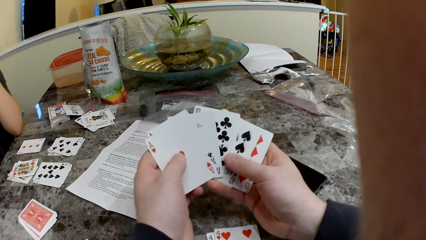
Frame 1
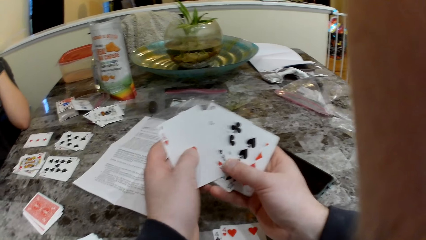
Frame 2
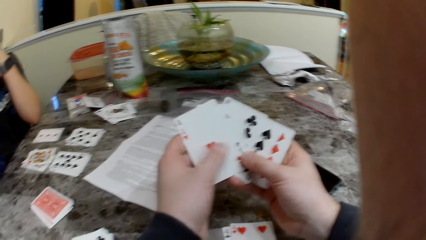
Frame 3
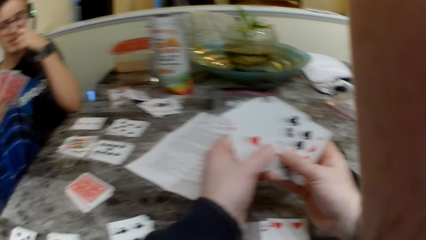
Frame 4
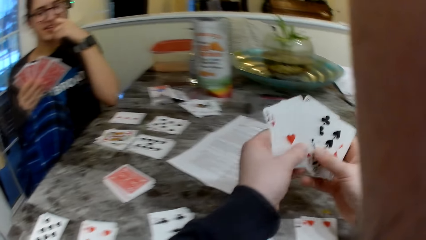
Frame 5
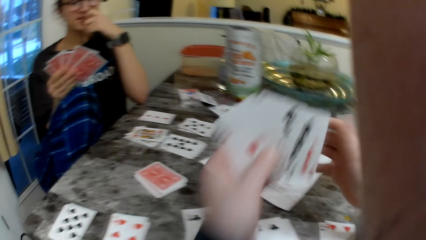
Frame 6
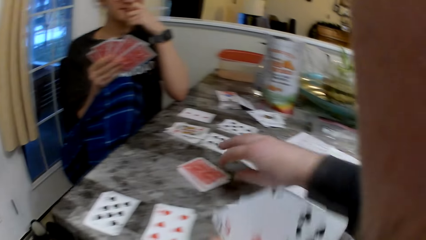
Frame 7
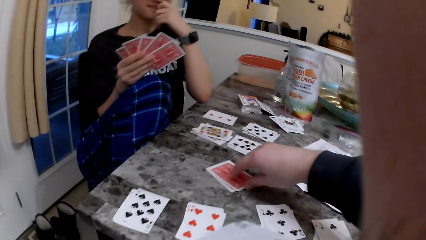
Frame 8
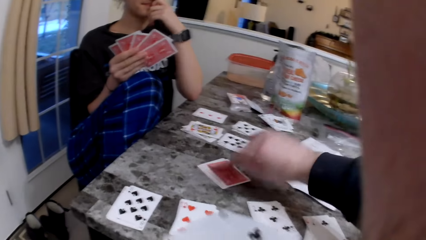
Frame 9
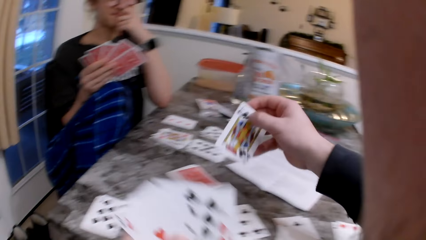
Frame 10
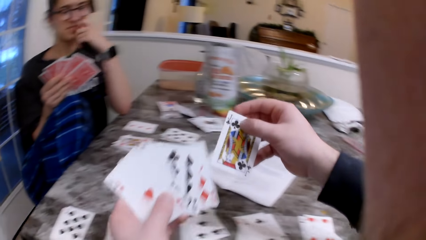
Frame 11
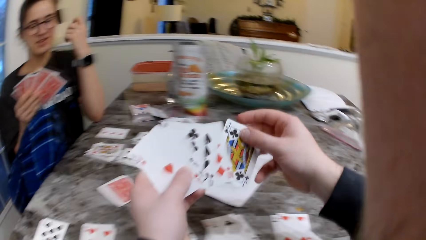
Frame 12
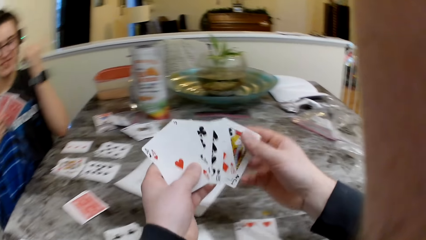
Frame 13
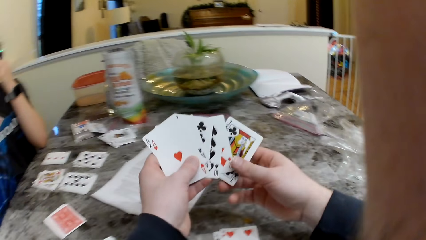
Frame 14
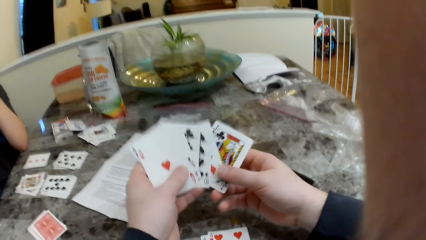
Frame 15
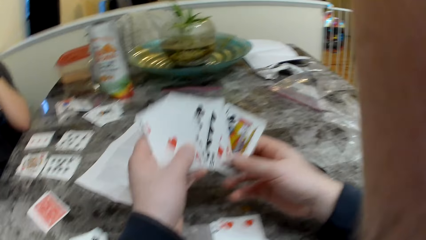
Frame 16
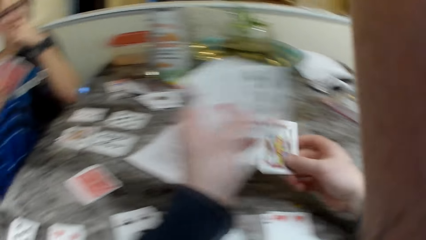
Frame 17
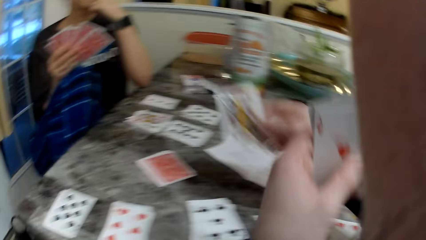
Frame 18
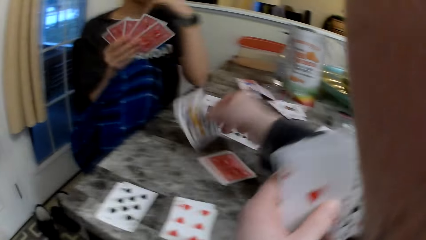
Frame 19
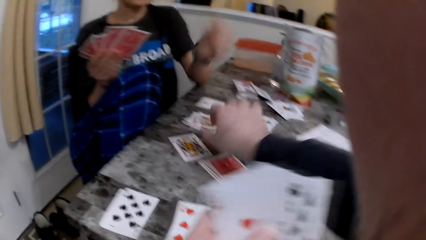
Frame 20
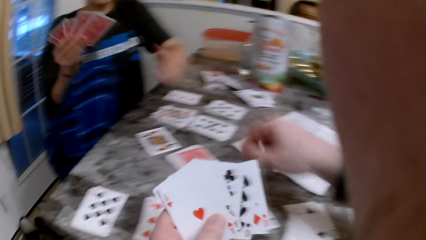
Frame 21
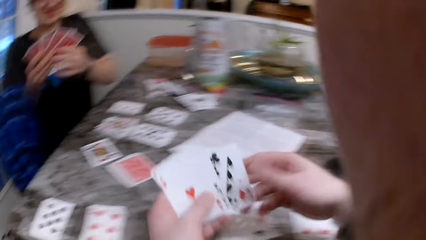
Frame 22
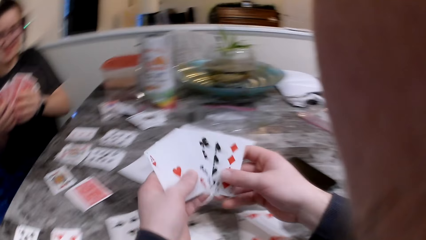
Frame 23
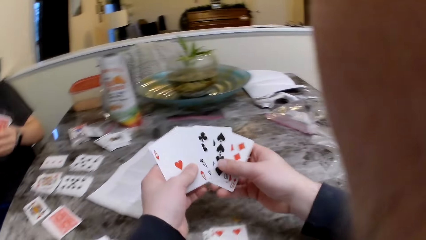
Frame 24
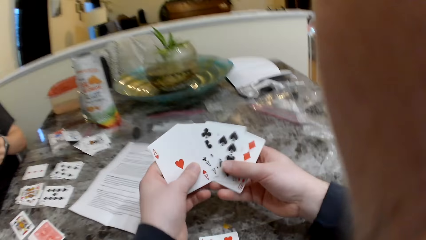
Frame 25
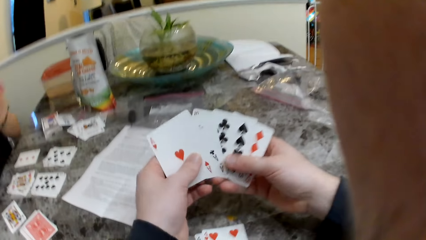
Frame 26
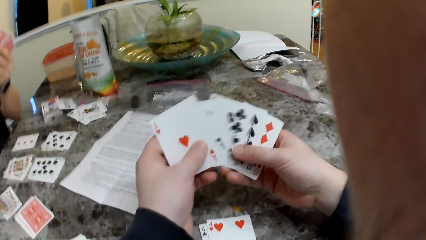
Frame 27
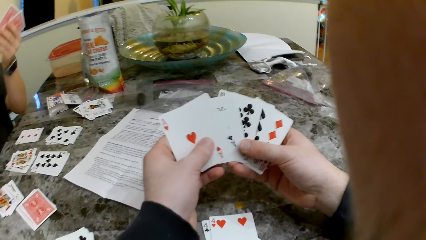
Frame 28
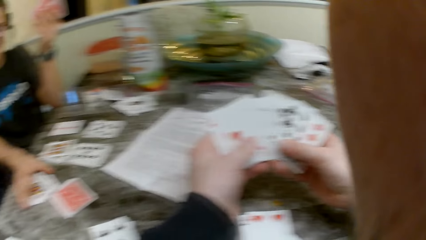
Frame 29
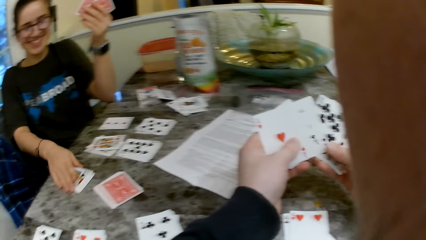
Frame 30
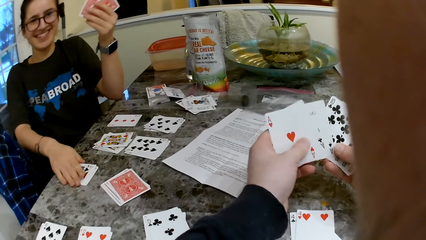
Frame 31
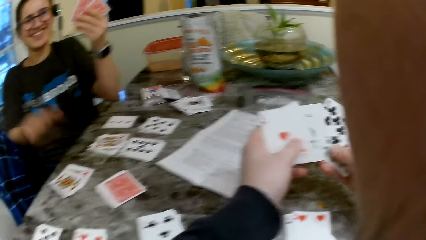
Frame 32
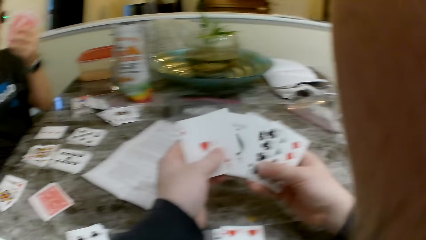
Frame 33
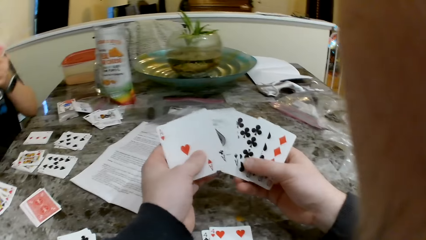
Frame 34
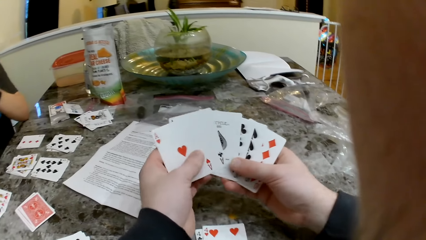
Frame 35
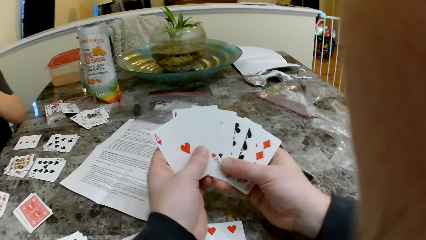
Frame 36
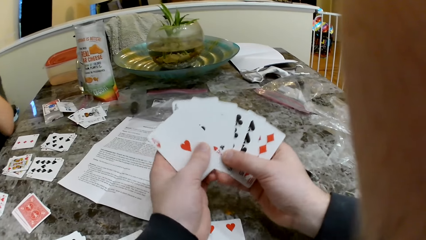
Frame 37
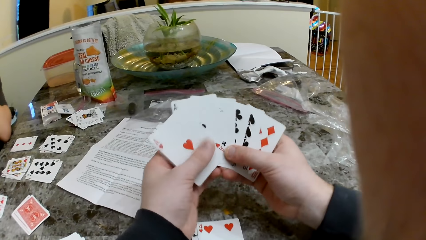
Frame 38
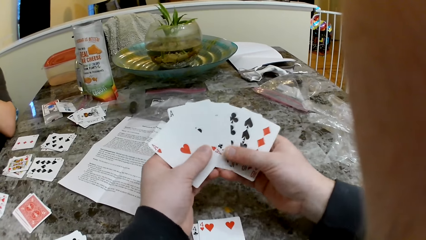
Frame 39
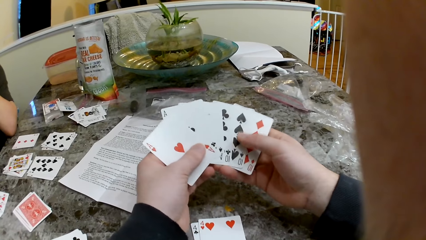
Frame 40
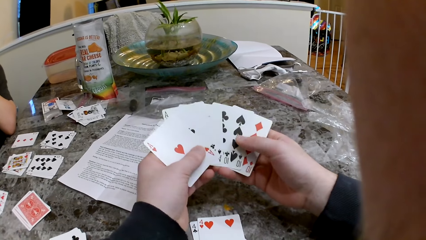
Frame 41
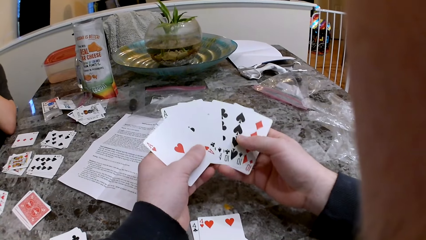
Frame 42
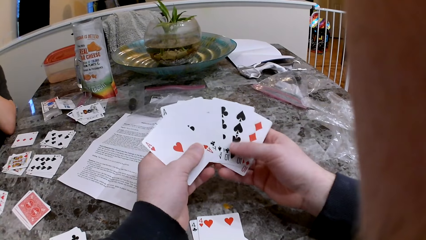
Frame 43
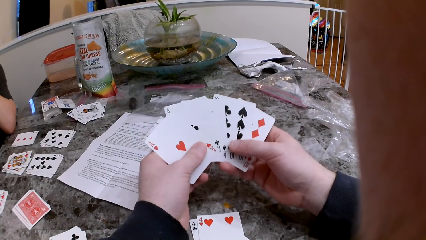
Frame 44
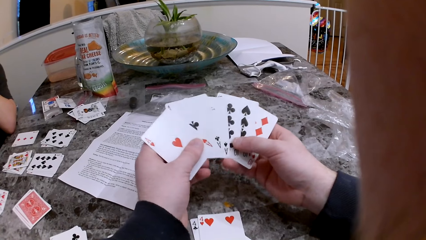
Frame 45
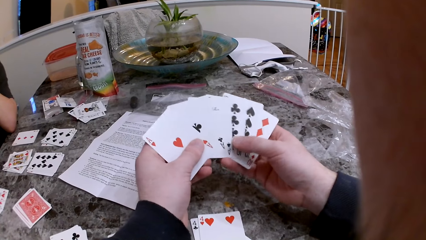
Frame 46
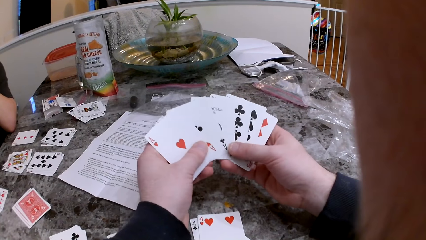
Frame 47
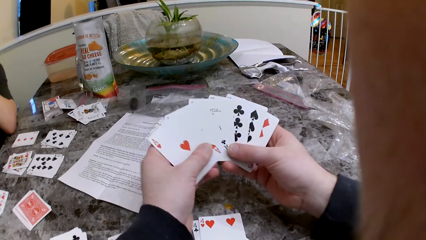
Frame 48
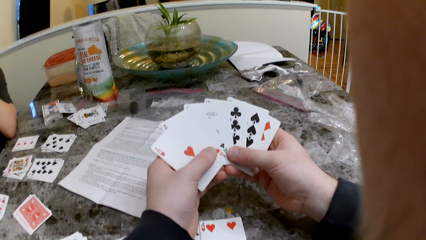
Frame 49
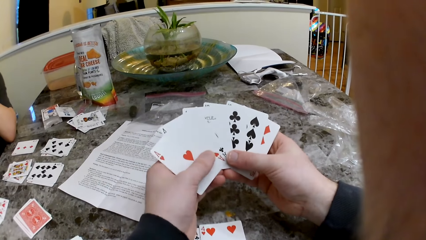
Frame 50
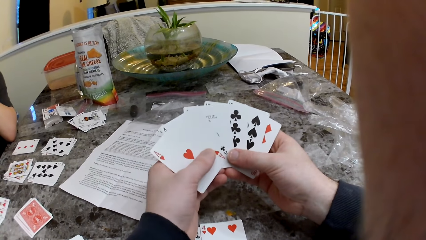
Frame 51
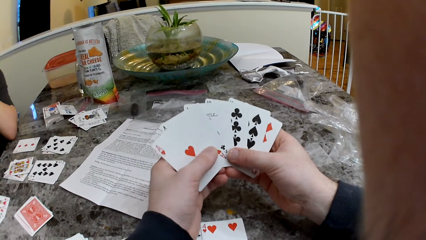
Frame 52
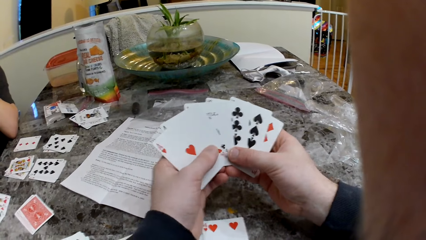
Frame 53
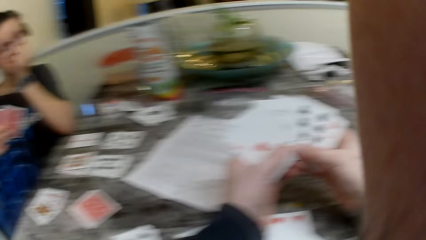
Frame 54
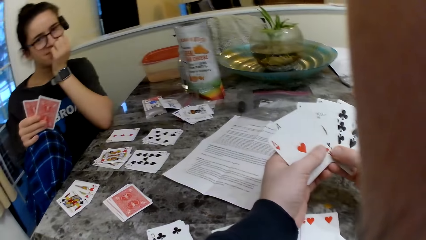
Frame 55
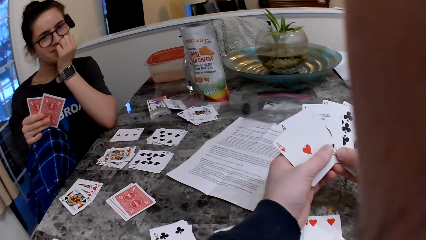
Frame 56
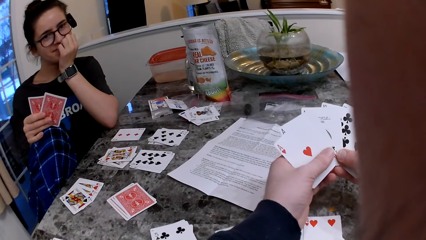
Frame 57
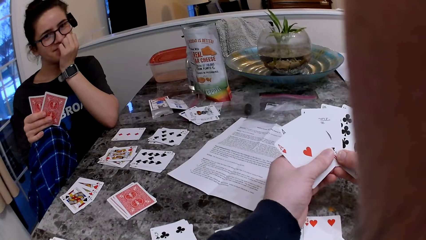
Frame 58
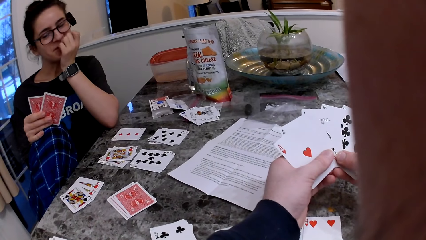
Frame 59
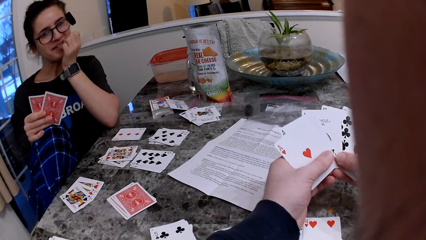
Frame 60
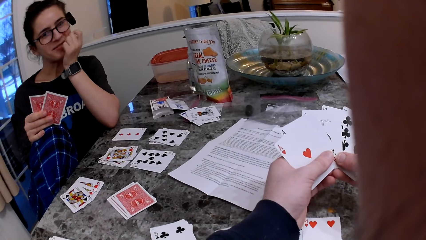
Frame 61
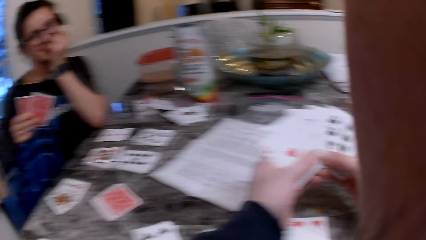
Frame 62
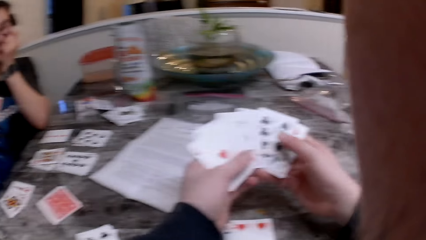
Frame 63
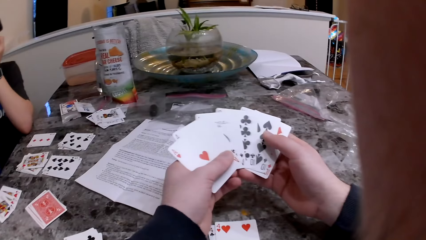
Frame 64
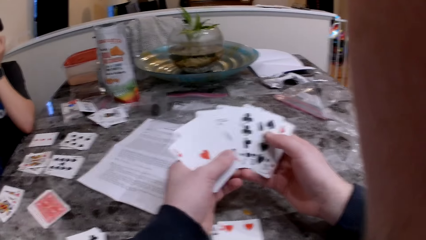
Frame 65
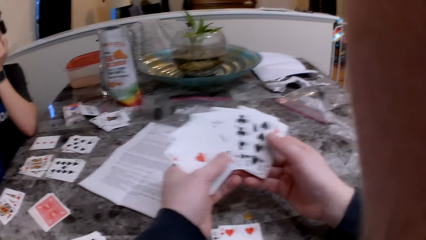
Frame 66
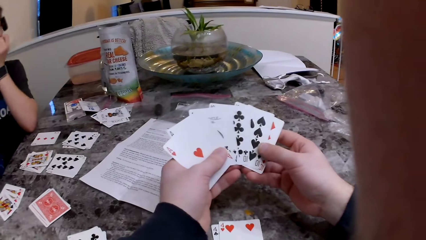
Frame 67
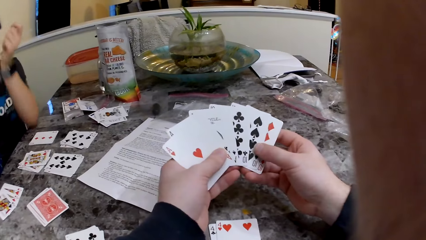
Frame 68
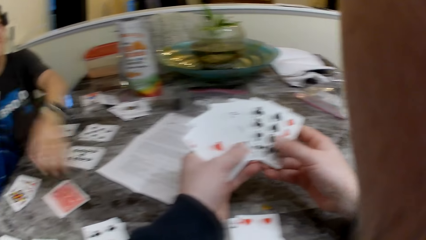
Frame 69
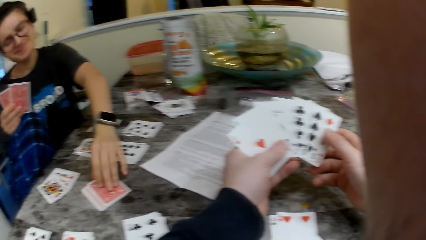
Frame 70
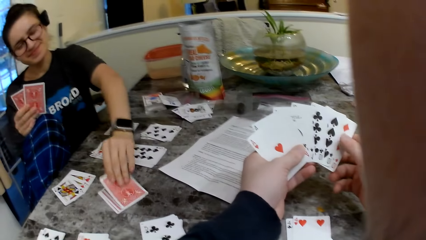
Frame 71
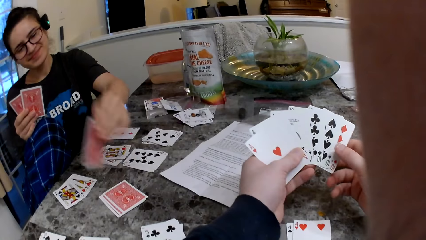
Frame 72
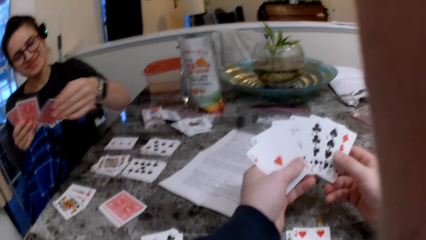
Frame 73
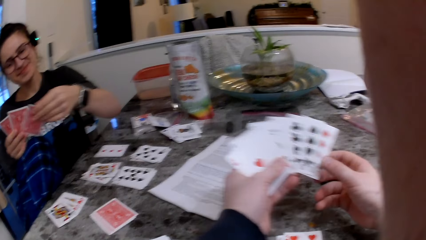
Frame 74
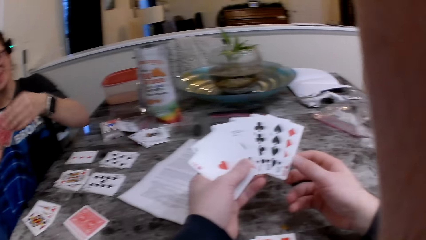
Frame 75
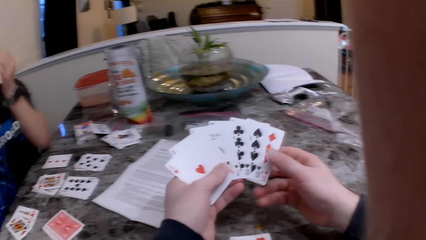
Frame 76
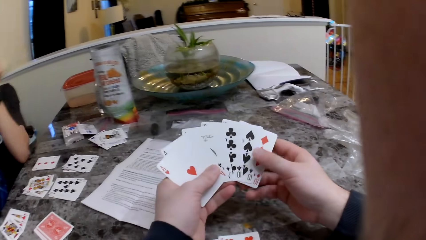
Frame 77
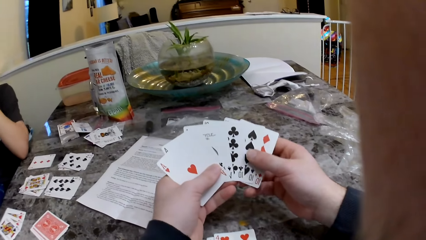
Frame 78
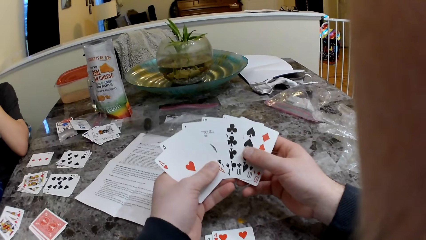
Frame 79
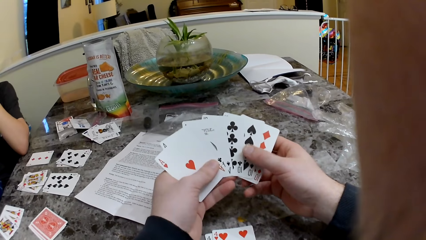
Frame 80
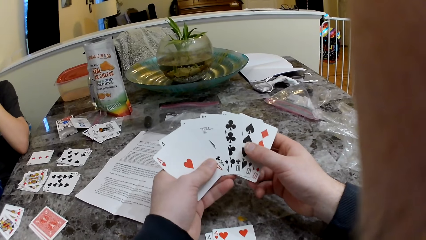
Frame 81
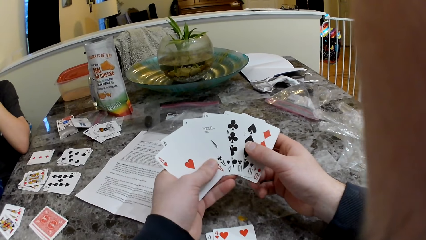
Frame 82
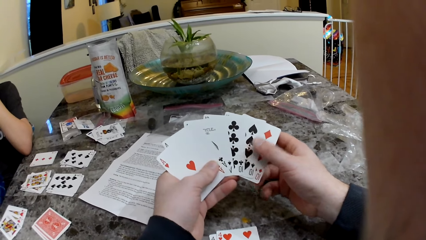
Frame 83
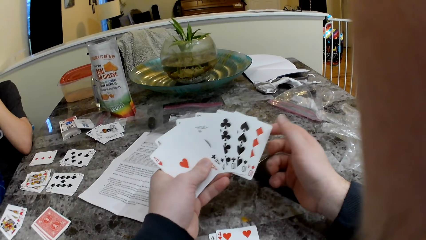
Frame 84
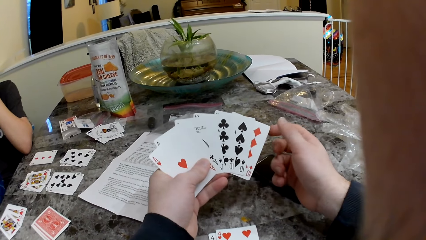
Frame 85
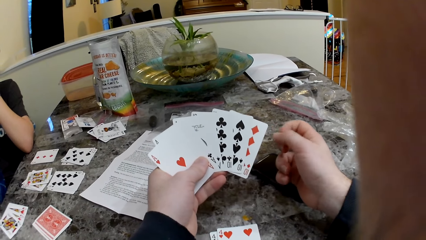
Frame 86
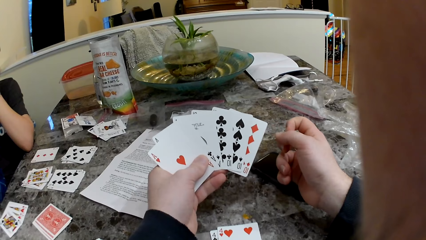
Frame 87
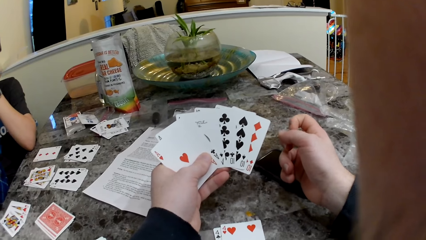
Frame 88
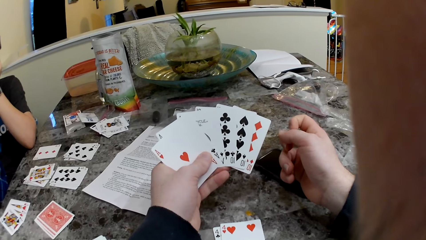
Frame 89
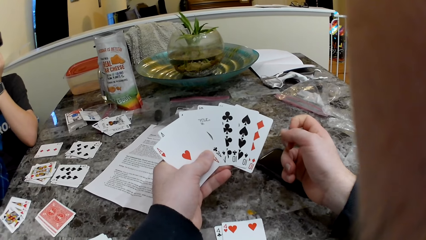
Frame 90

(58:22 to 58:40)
The girl responds to the camera wearer. The camera wearer picks a card from the deck of cards on the table with his right hand. The girl talks to the camera wearer. The camera wearer hands the girl a card. He places a card on the table with his right hand. He shuffles cards. He checks the cards in his hands. The girl spreads the cards on the table. The camera wearer shuffles cards. He stares at the girl. The girl speaks to the camera wearer. The camera wearer responds to the girl. The girl picks a card from the deck of cards on the table with her left hand. The camera wearer looks at the cards. He converses with the girl.
